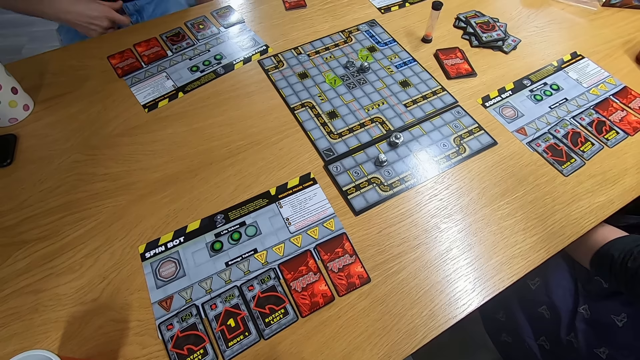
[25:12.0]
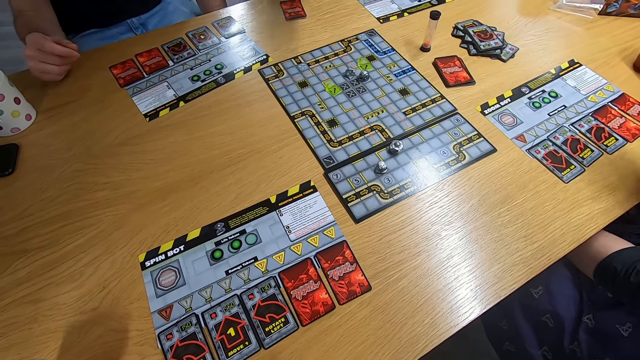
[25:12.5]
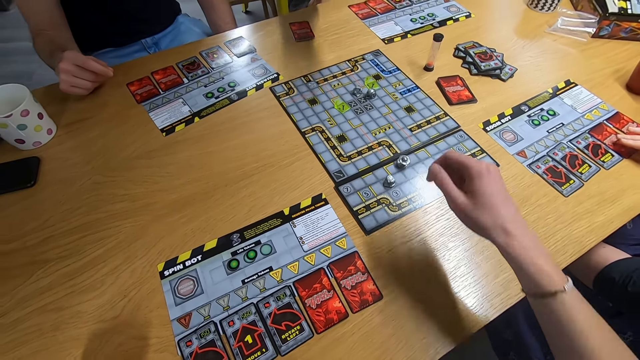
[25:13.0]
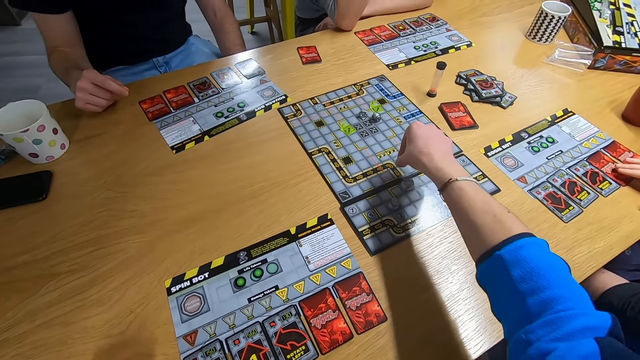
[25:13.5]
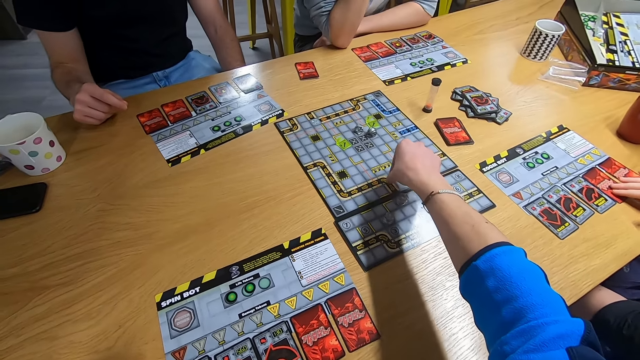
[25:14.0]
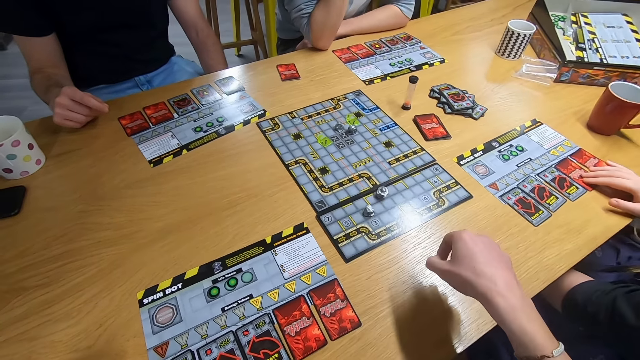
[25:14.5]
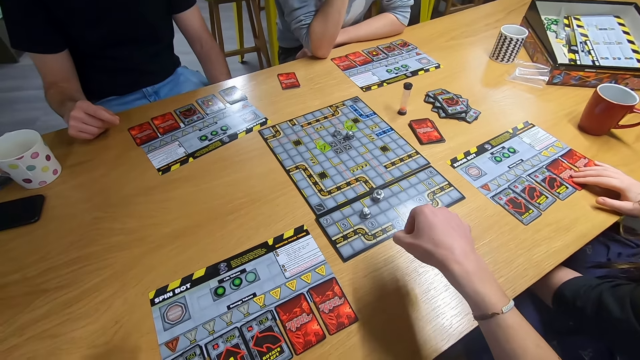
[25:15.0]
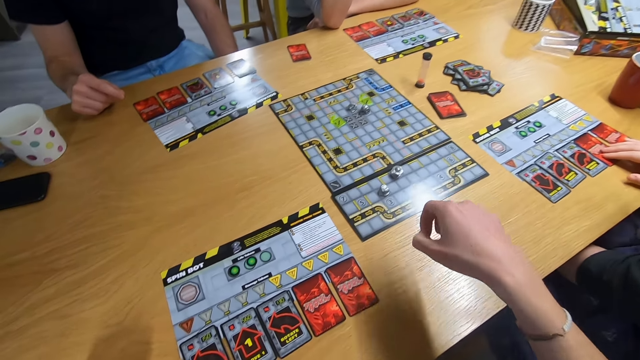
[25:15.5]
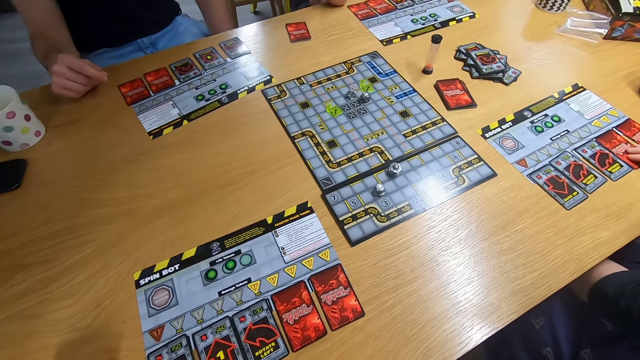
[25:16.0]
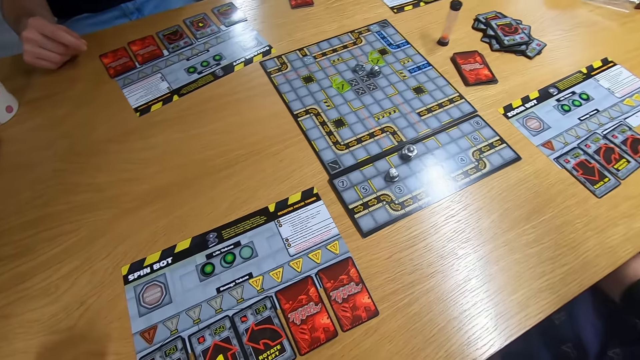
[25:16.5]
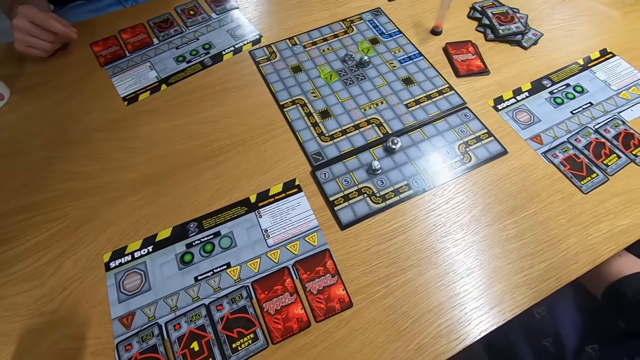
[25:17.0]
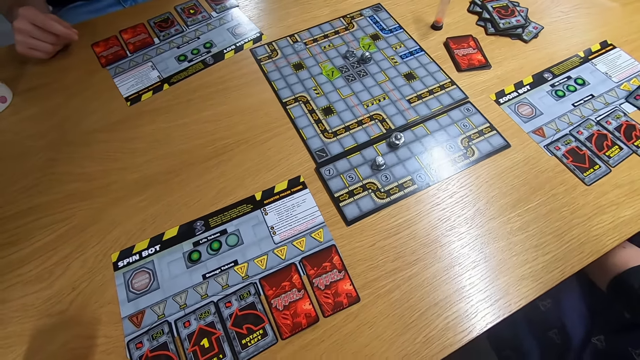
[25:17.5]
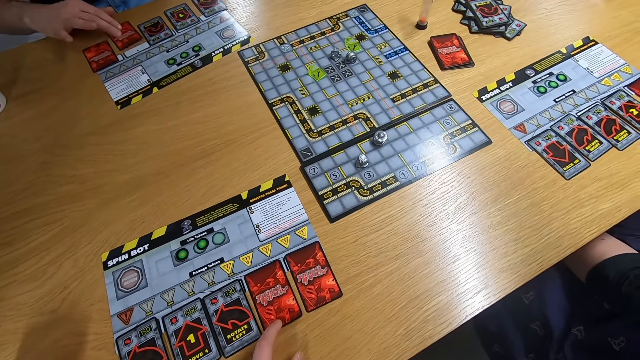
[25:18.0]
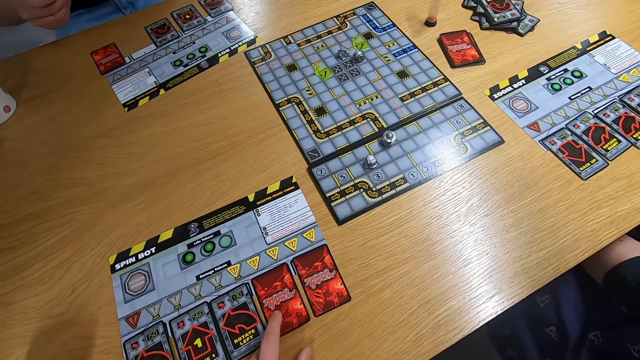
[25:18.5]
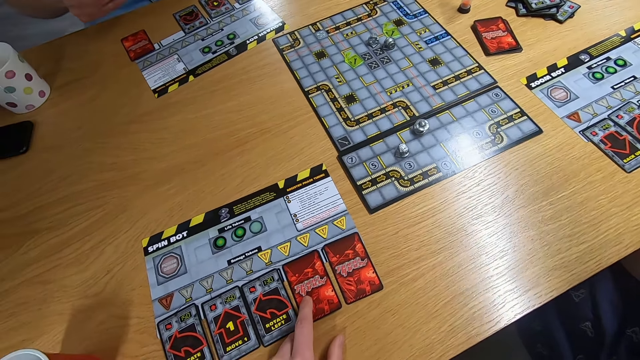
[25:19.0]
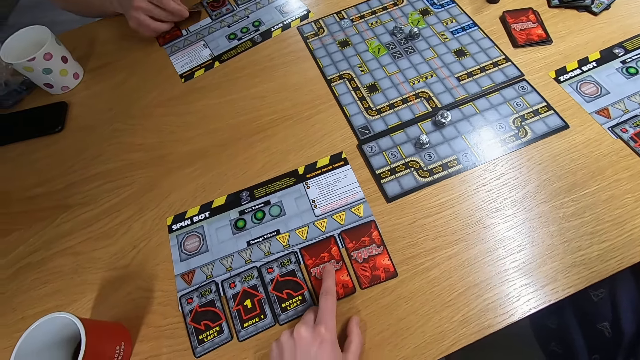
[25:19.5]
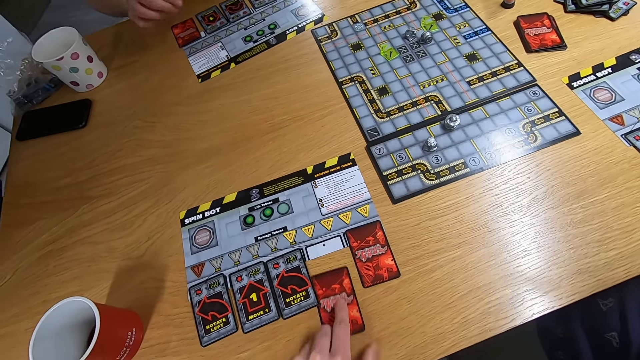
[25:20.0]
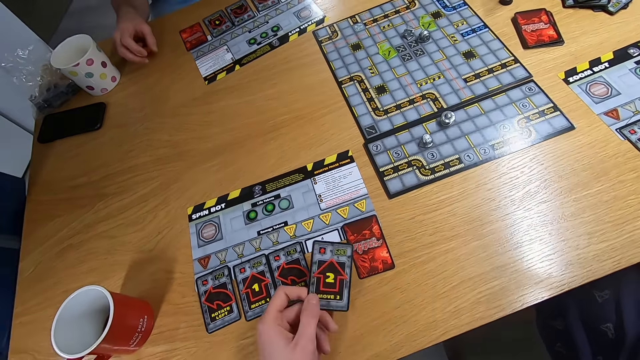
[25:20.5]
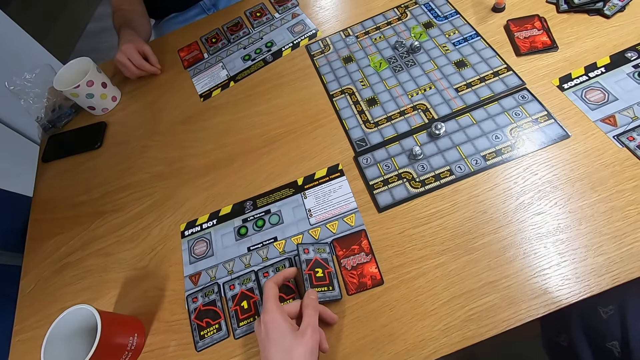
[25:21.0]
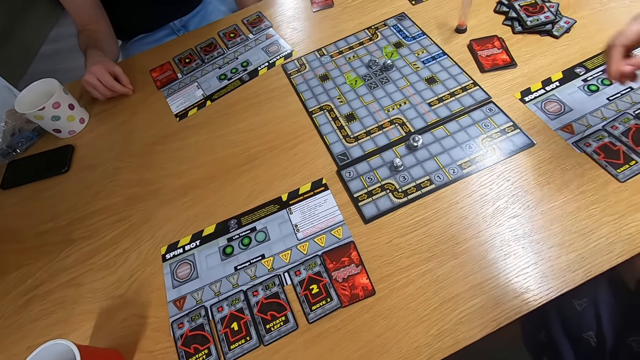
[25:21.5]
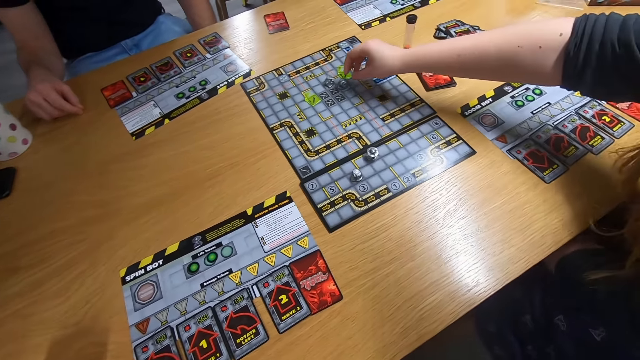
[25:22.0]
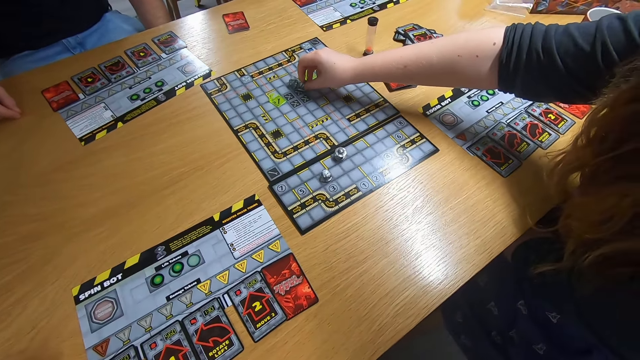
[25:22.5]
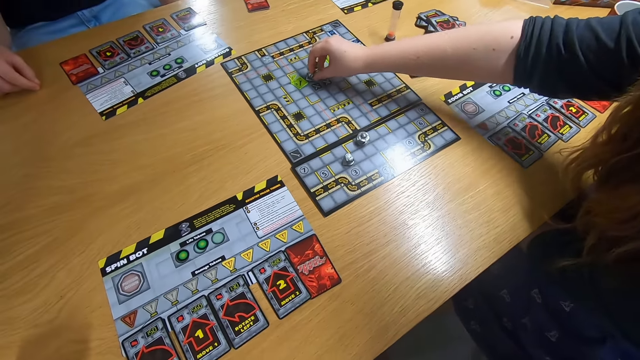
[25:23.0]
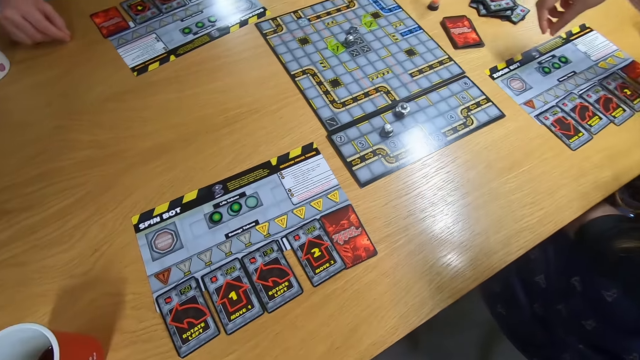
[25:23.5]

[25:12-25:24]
The camera wearer swings the right hand and plays the board game. They stare at the board game. The man picks the card with the left hand and drops the card on the desk. The camera wearer picks the card with the right hand and drops the card on the desk. The lady swings the right hand and plays the board game.

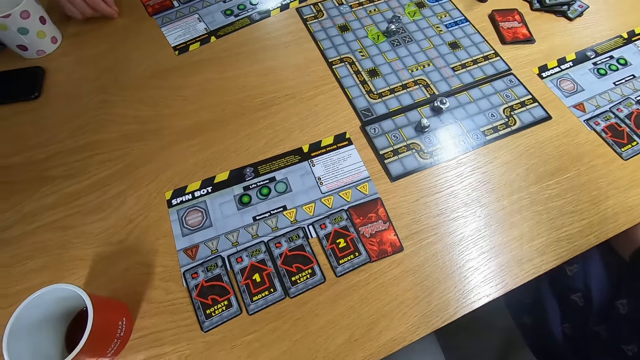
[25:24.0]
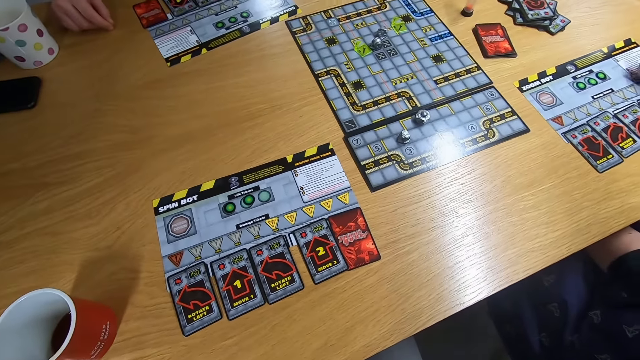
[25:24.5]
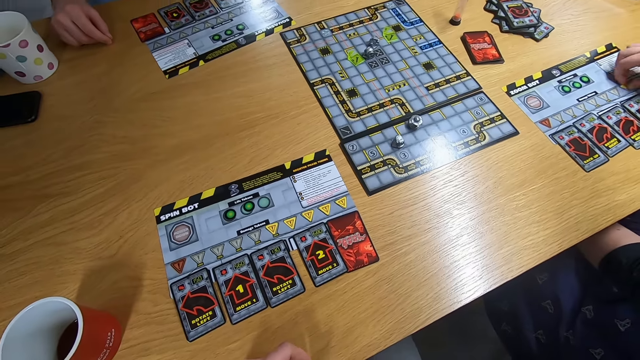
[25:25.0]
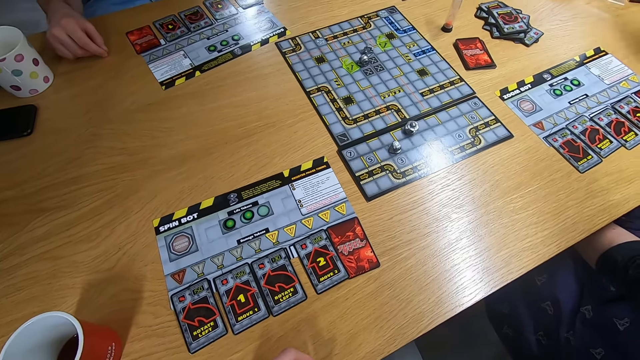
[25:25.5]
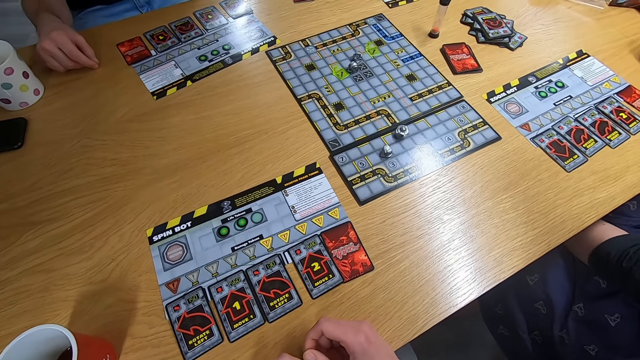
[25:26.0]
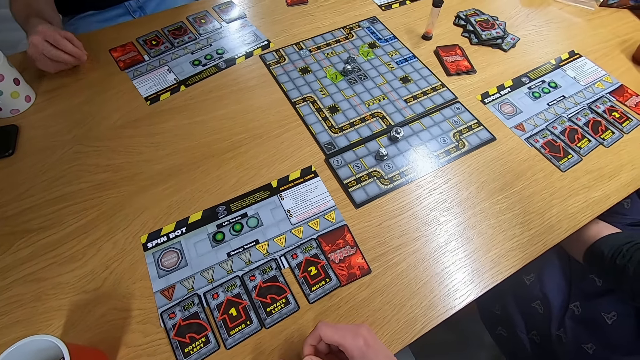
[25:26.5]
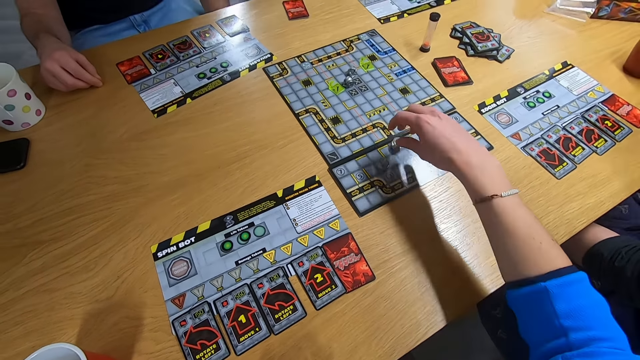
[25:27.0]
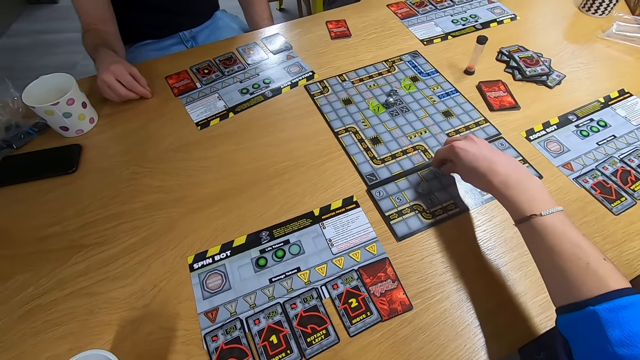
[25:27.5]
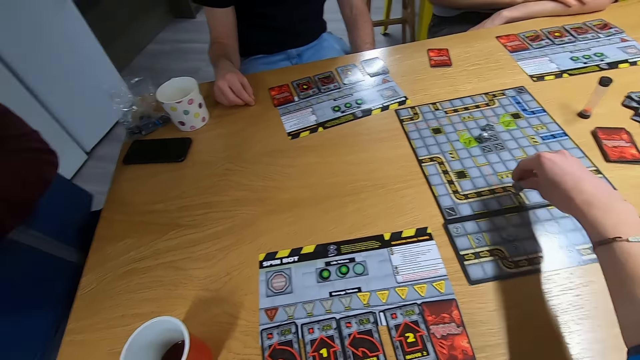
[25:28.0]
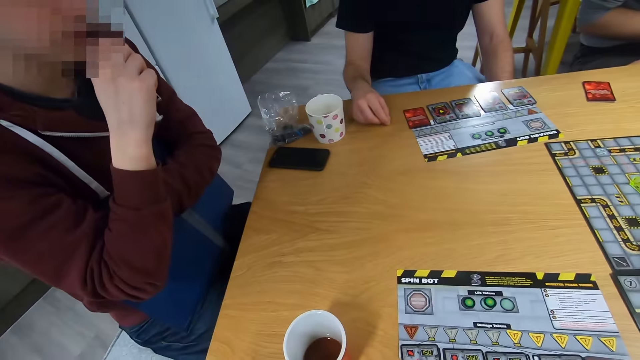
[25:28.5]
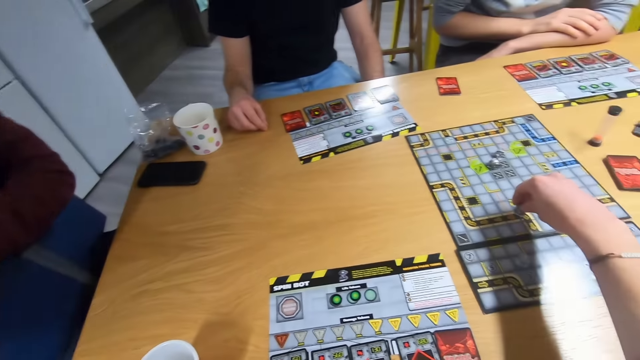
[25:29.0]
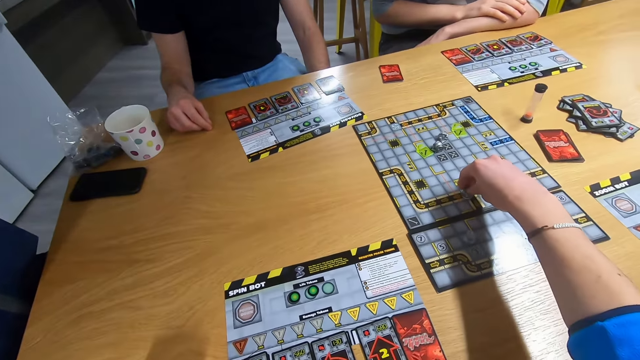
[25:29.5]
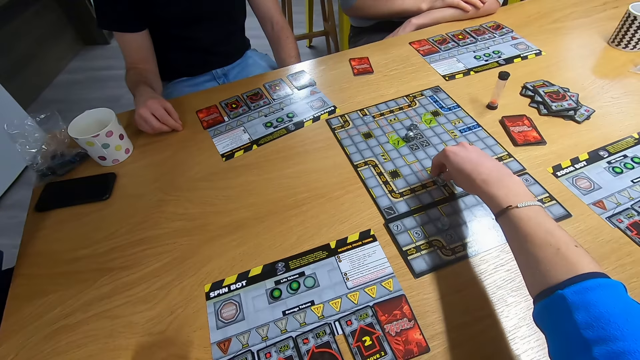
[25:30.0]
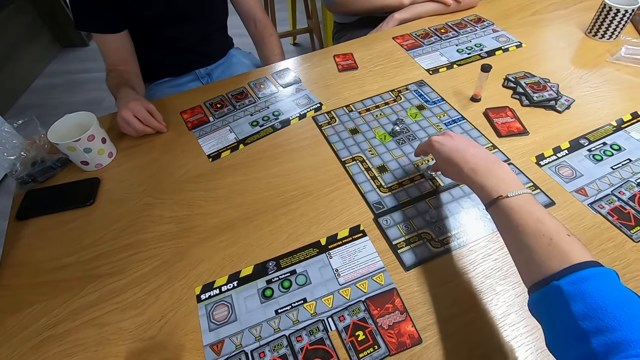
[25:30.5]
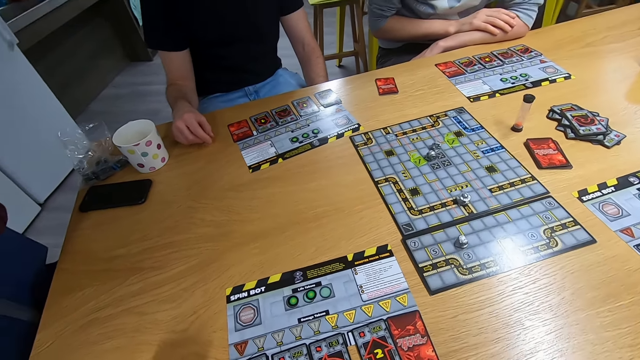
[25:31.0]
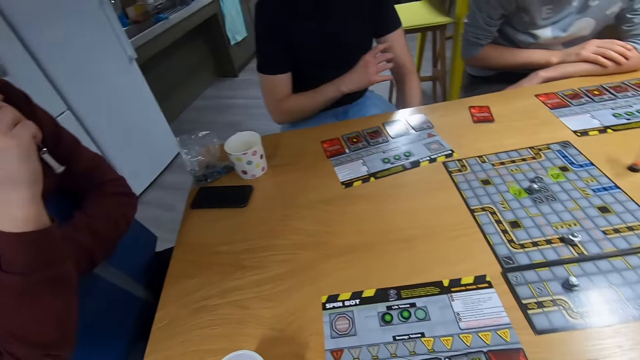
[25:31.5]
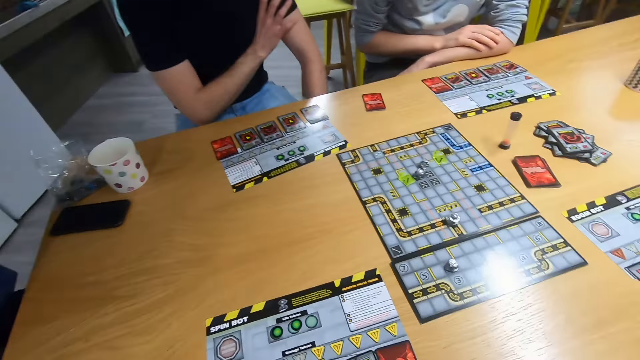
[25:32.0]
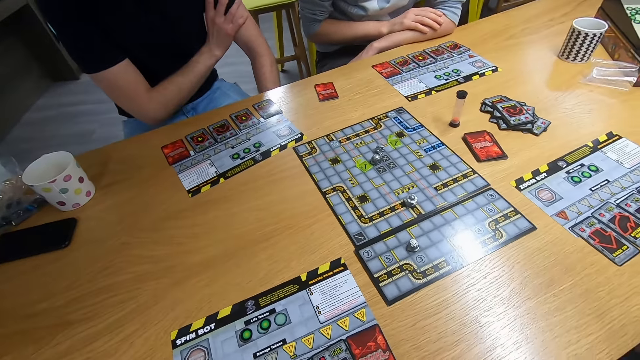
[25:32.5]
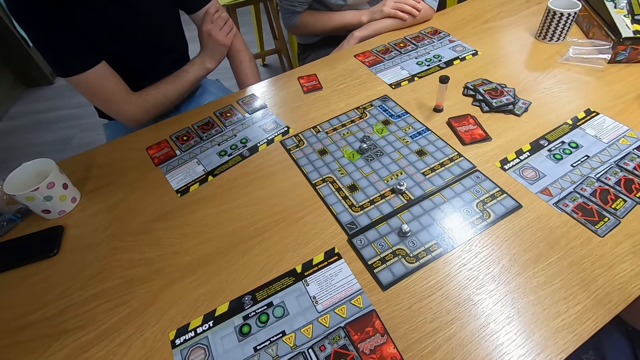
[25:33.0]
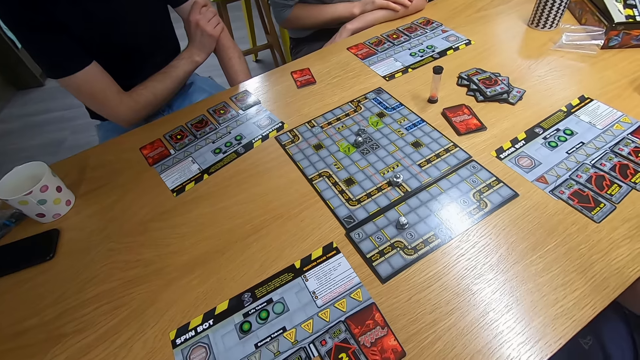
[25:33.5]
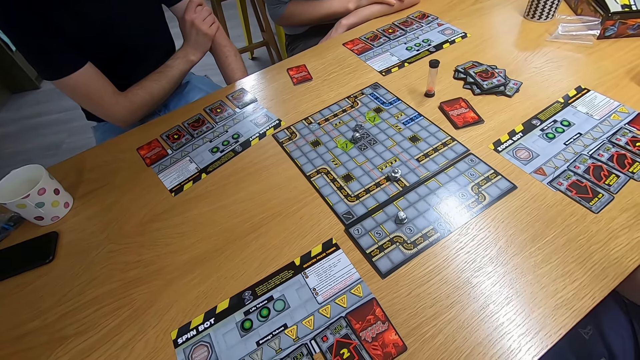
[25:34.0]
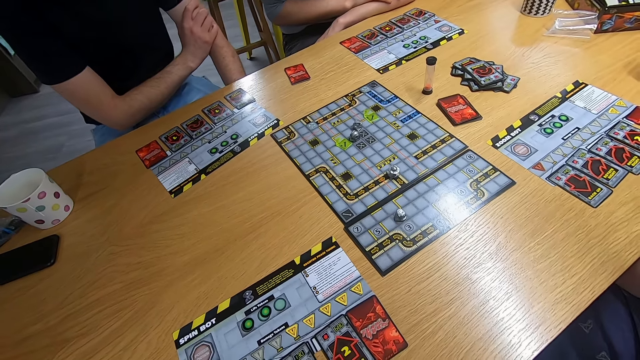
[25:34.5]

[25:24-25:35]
The lady picks something with the right hand. The camera wearer stares at the board. They swing the right hand and play the board game. The man swings the right hand and holds the left hand.
